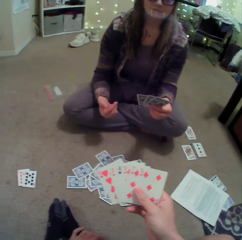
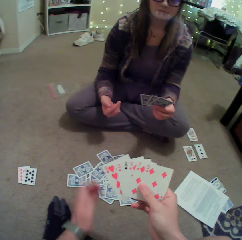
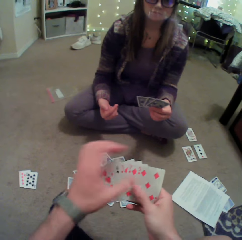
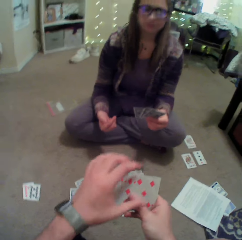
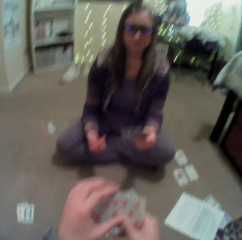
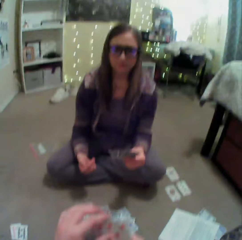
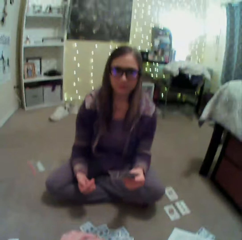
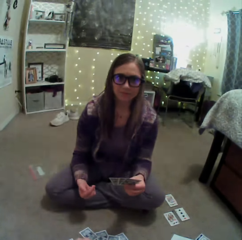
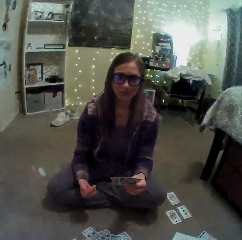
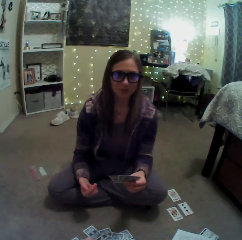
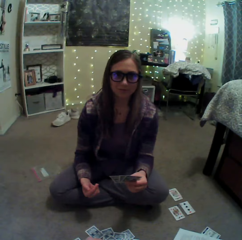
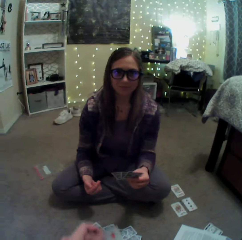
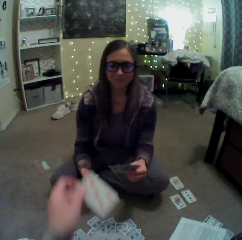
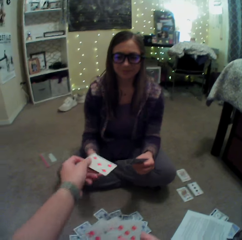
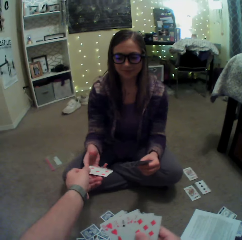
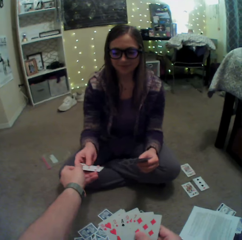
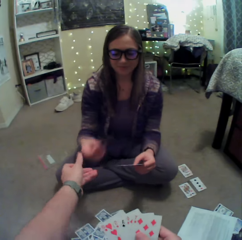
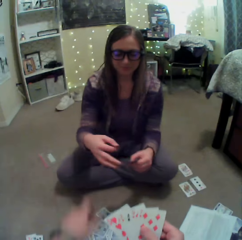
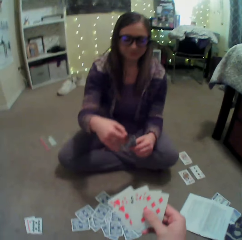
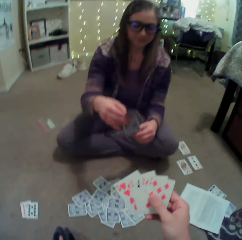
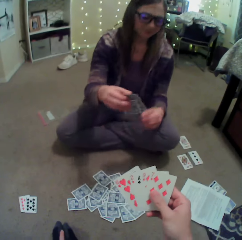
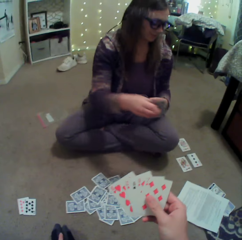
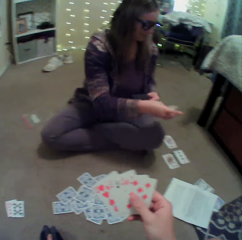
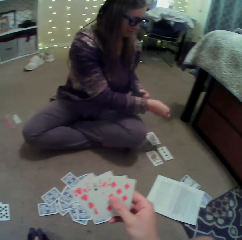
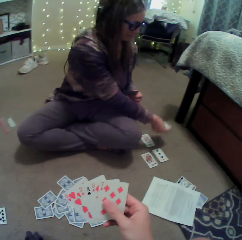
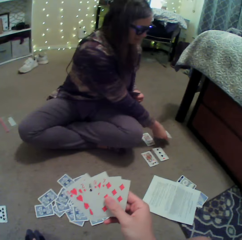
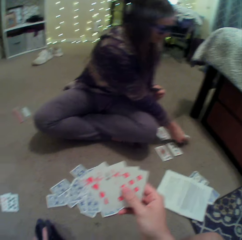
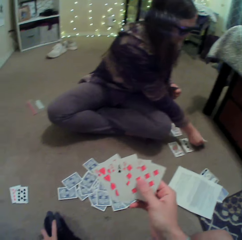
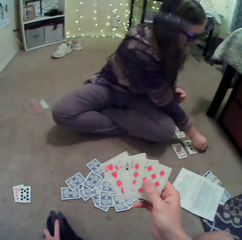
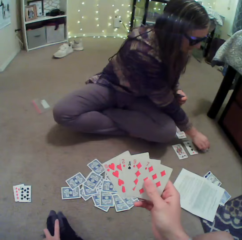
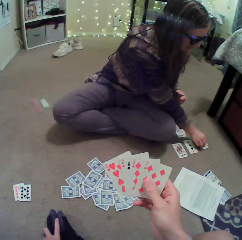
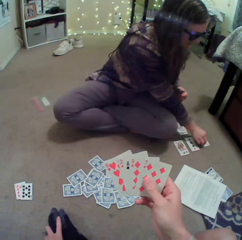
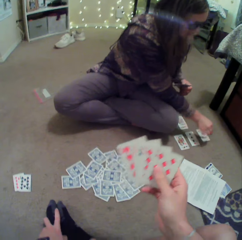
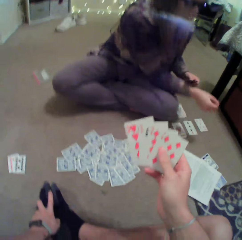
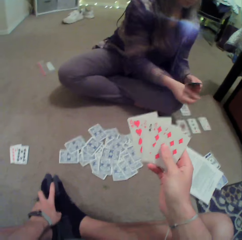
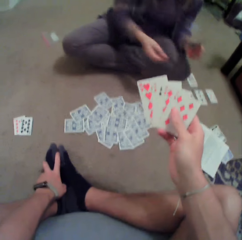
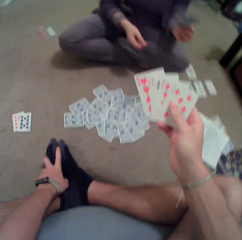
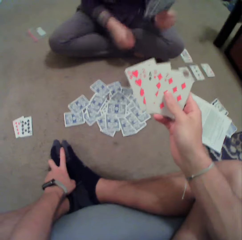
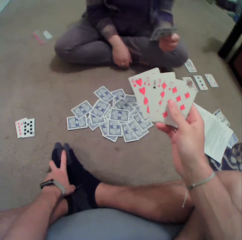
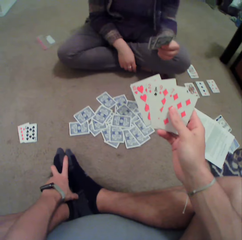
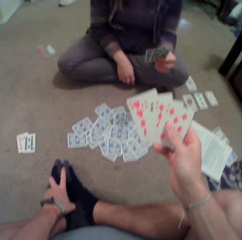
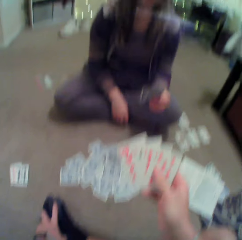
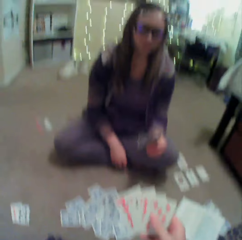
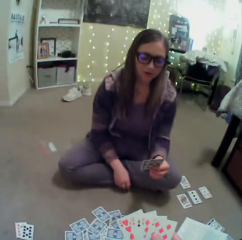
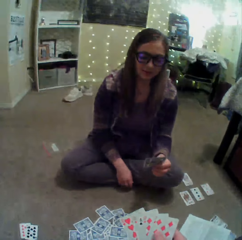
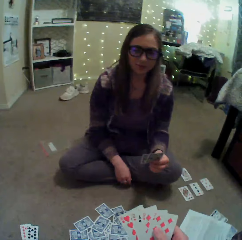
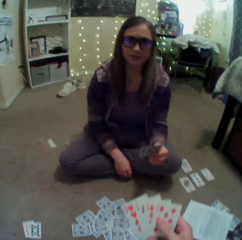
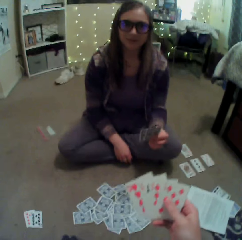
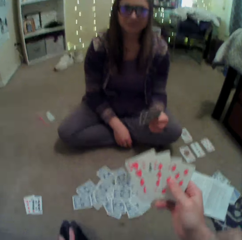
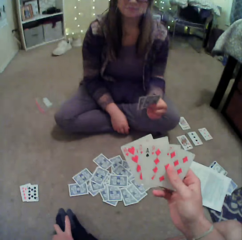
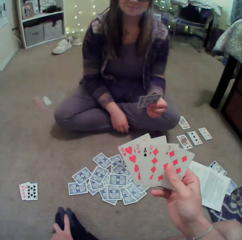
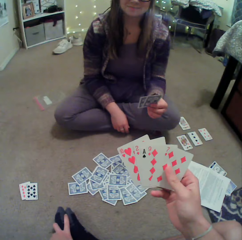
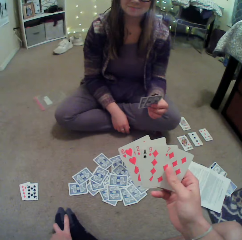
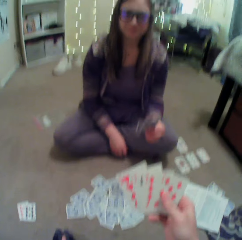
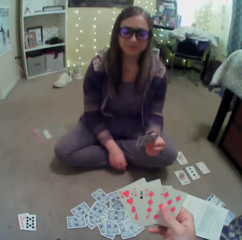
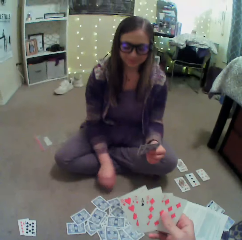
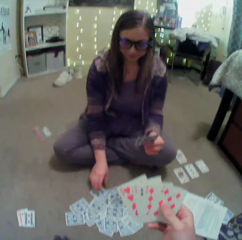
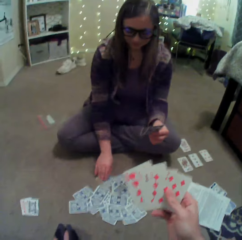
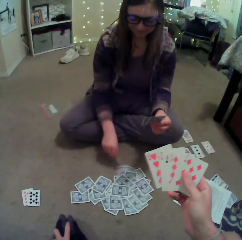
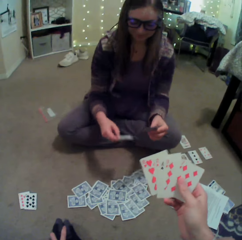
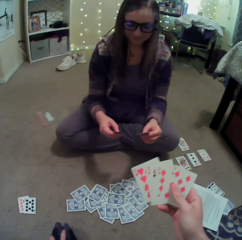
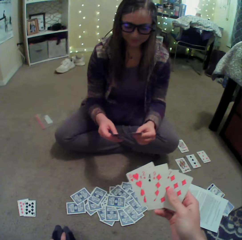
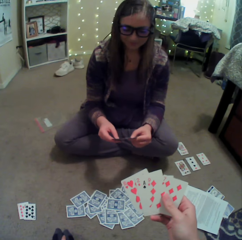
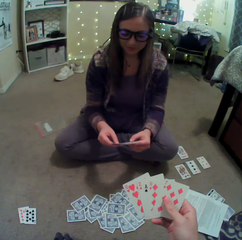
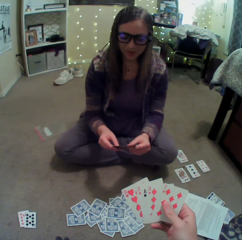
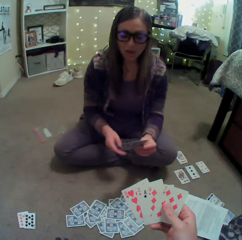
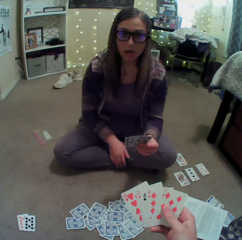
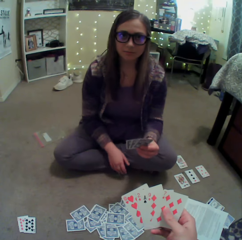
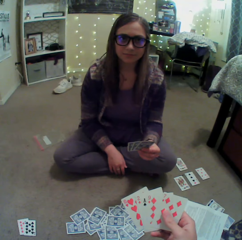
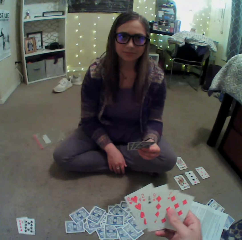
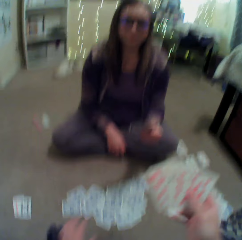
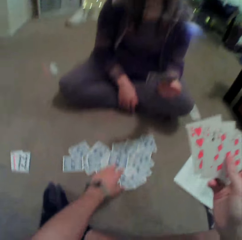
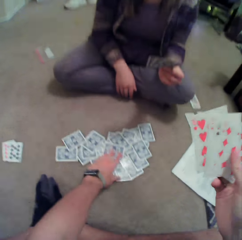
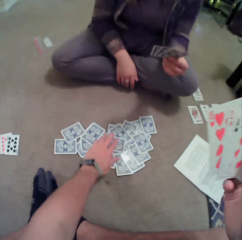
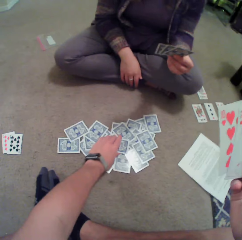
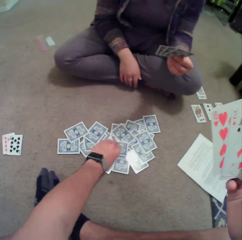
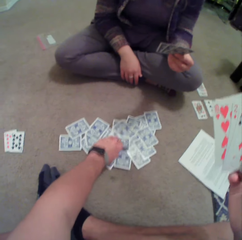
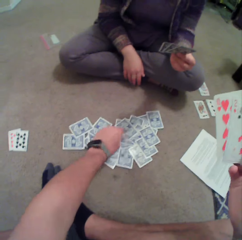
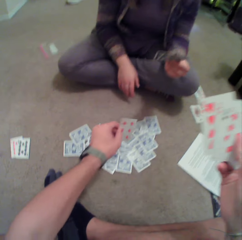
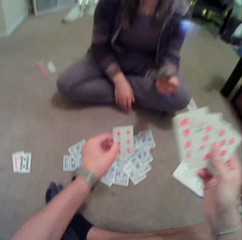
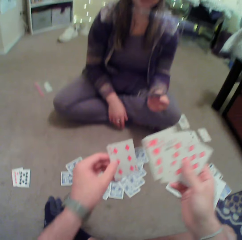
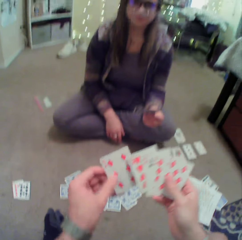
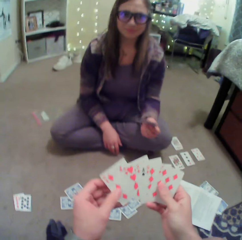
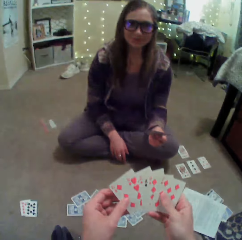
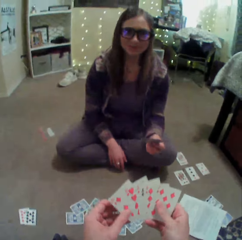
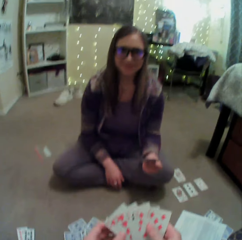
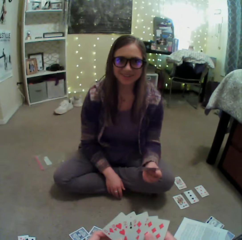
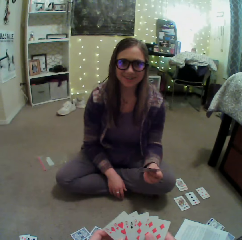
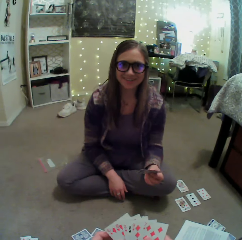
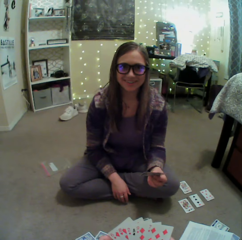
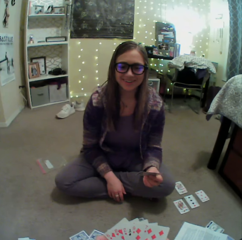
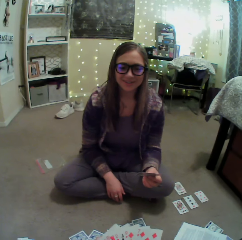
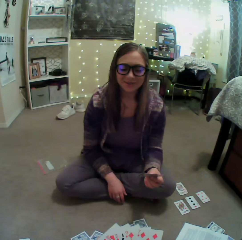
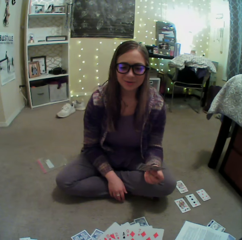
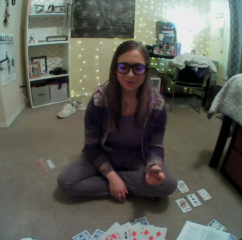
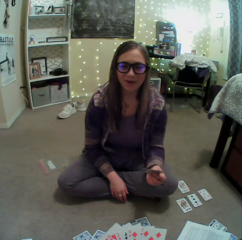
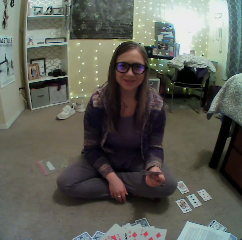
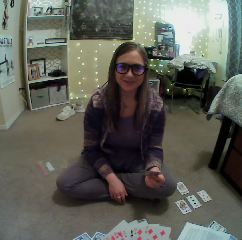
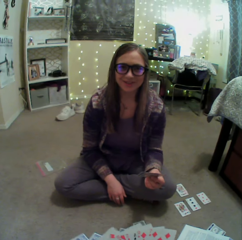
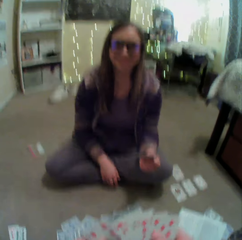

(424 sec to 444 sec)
The camera wearer gives a card to a person. The person puts the card on the floor, converses with the camera wearer and picks up a card on the floor. The person converses with the camera wearer. The camera wearer picks up a card on the floor. The person converses with the camera wearer.

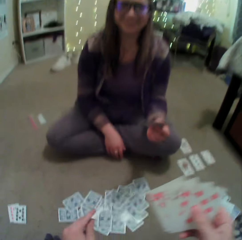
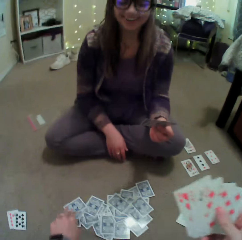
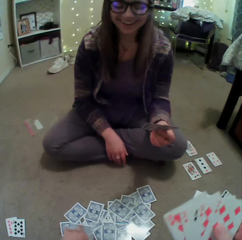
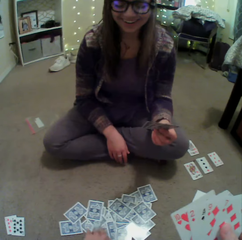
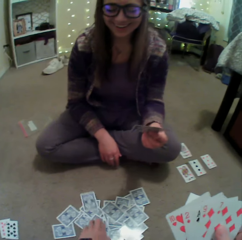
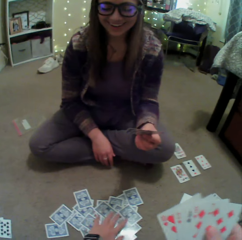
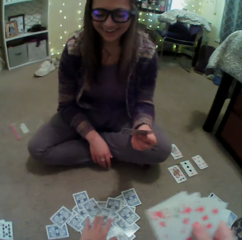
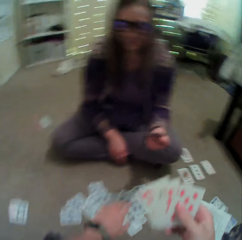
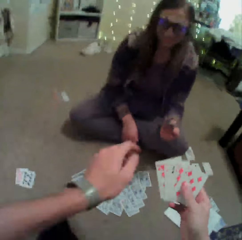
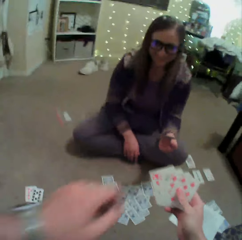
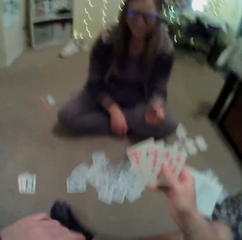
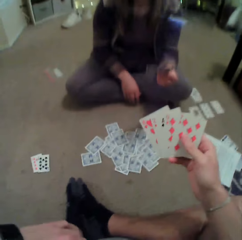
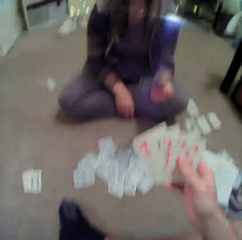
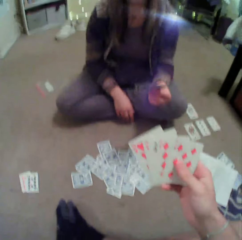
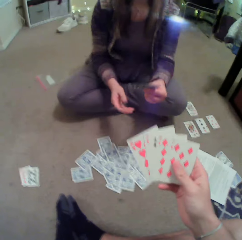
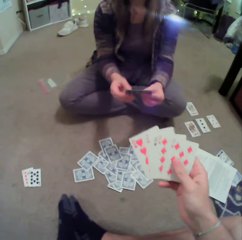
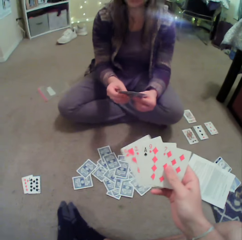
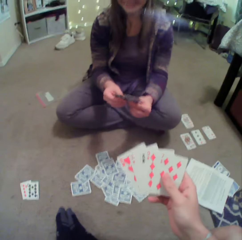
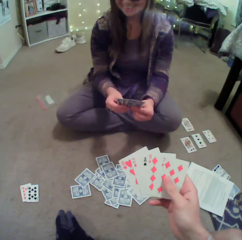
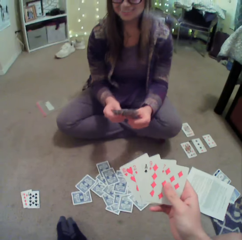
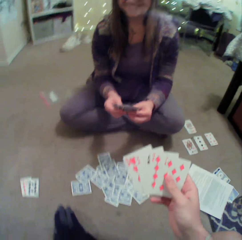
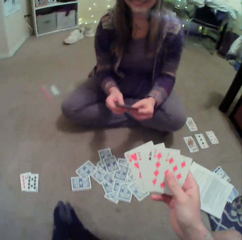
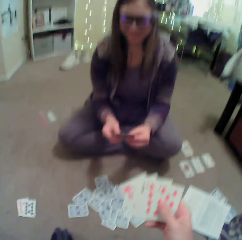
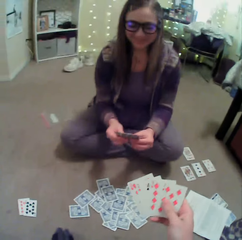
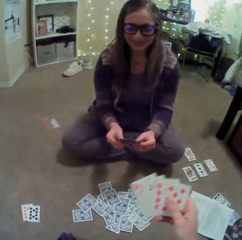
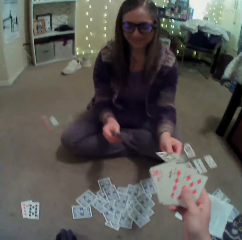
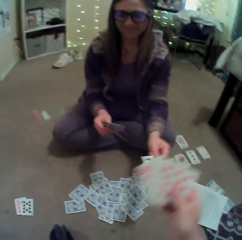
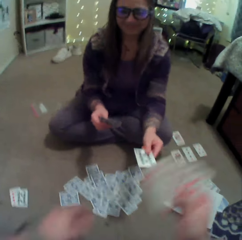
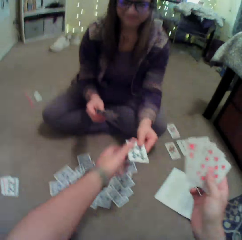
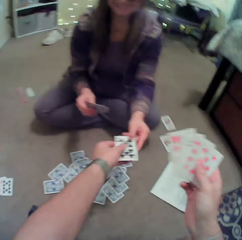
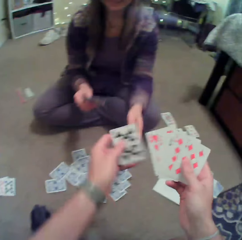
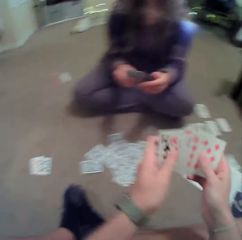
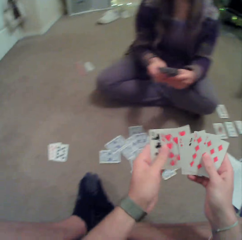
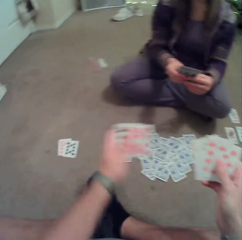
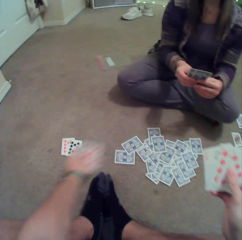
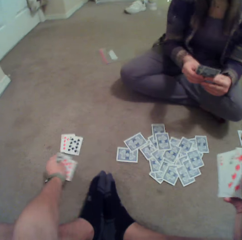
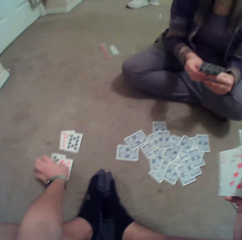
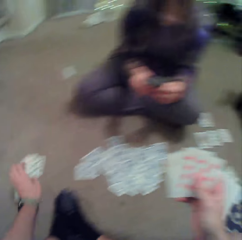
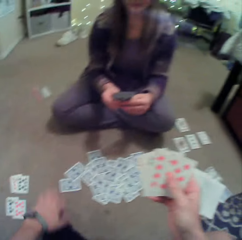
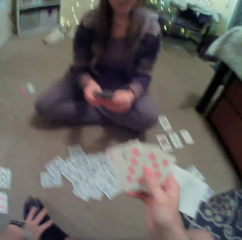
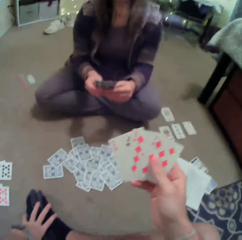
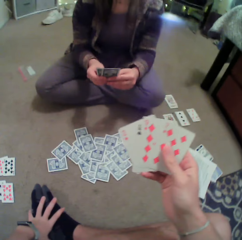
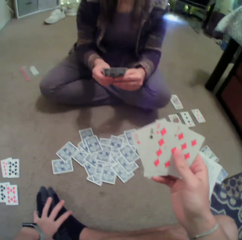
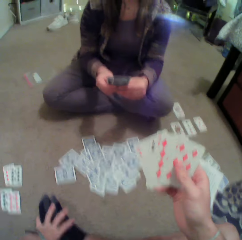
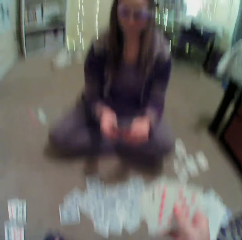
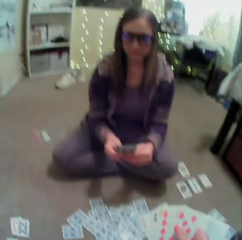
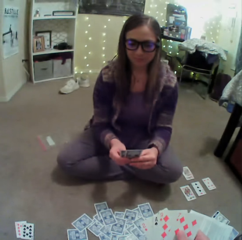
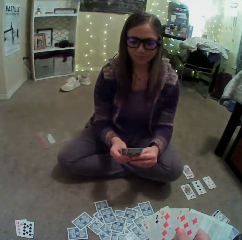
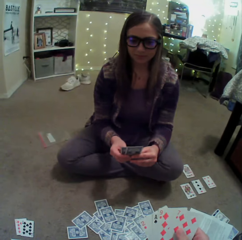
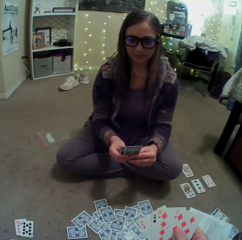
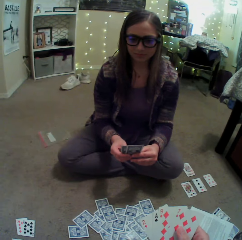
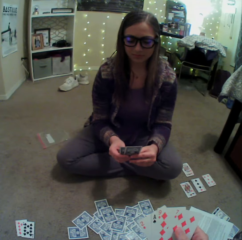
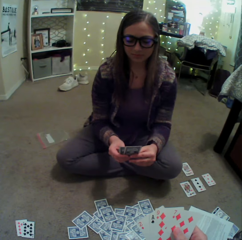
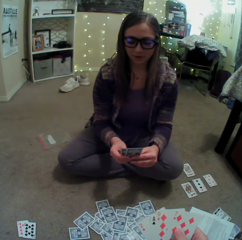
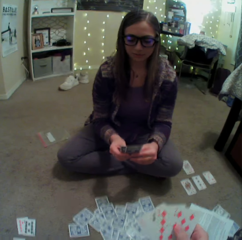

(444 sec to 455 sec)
The camera wearer shuffles cards on the floor. They spread the cards. A person converses with the camera wearer. The person gives a card to the camera wearer. The camera wearer puts the card on the floor. They converse with the person.
